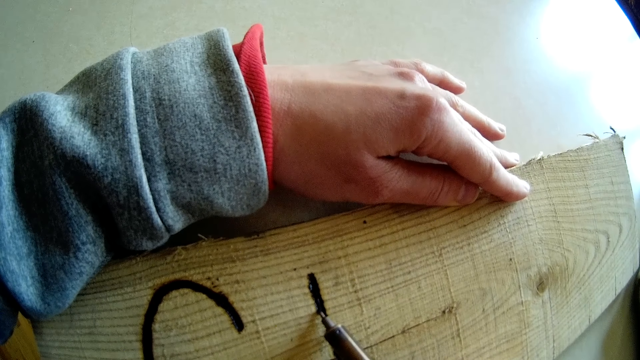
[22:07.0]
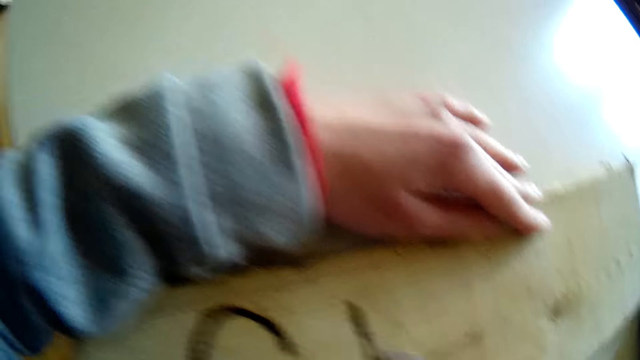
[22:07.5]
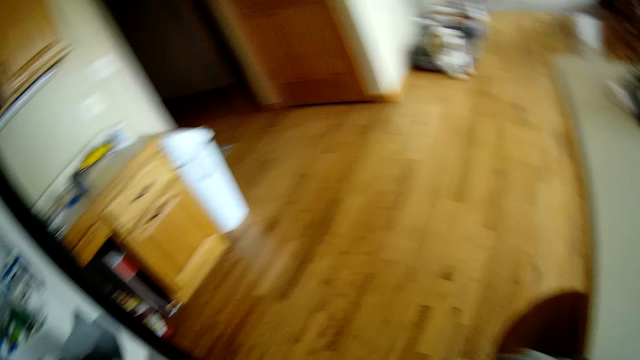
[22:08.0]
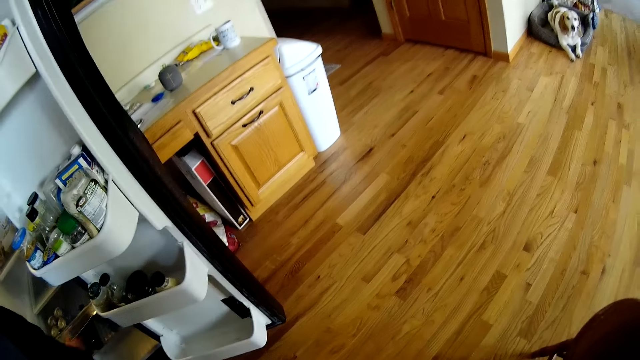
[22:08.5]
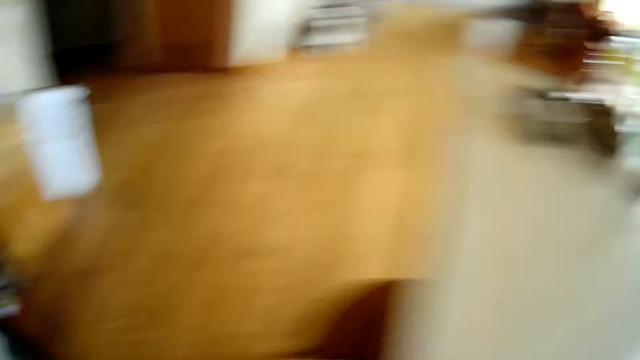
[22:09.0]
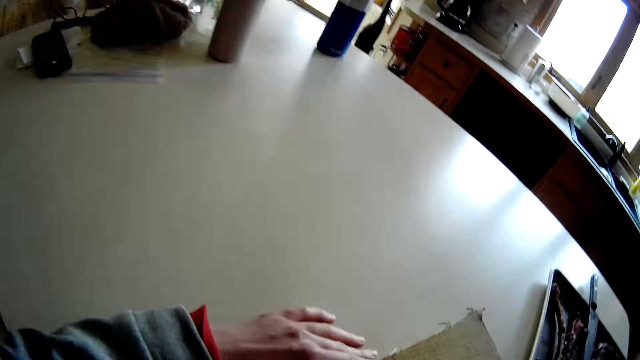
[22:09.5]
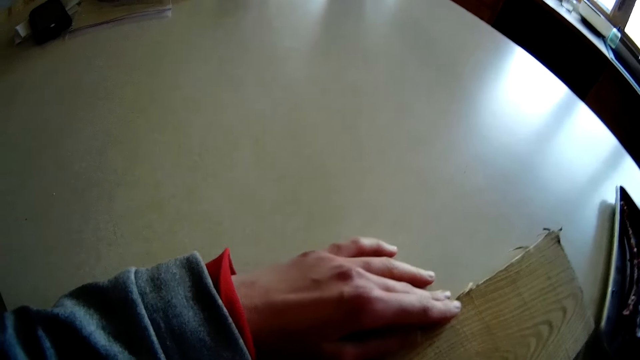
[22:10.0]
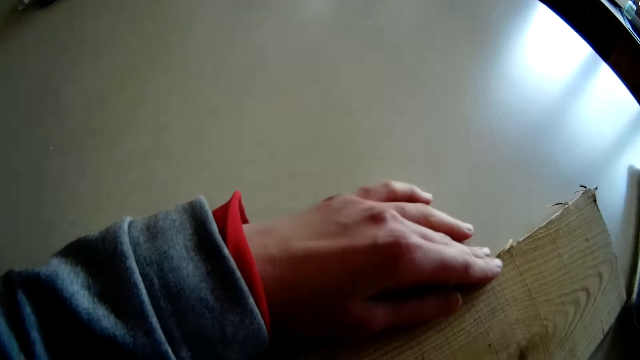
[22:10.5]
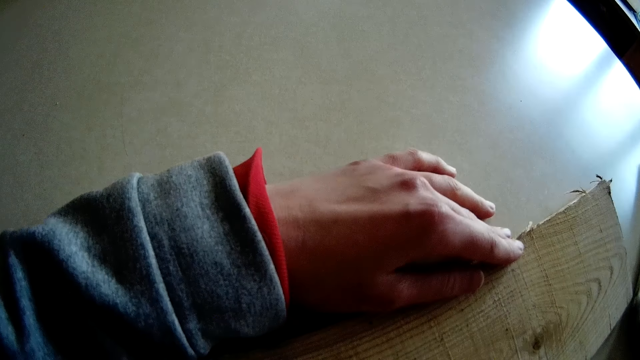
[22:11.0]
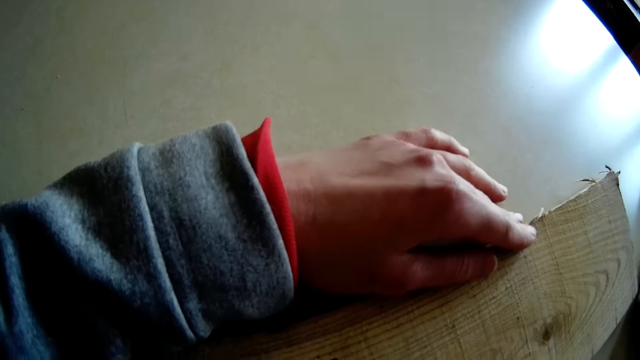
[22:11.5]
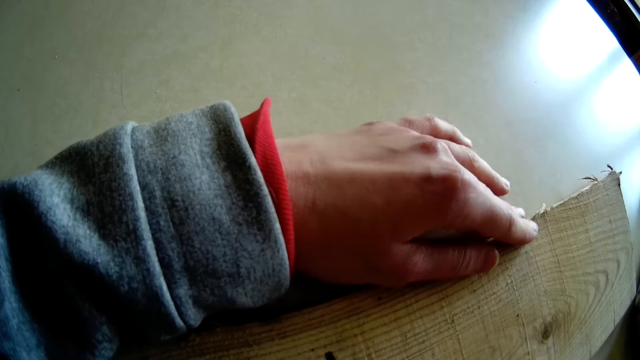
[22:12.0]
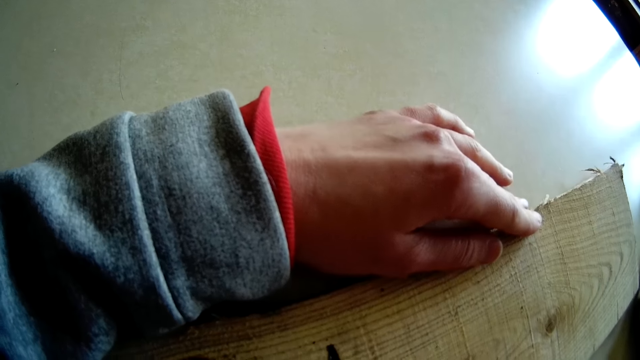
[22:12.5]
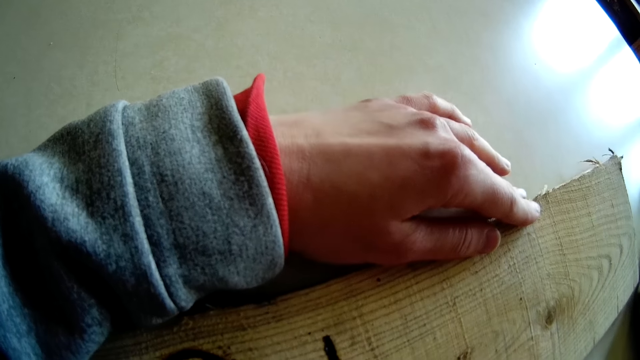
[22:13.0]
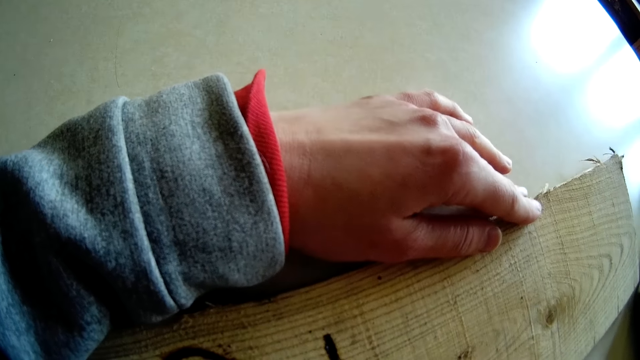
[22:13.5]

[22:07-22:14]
The man touches a compartment in a refrigerator with his right hand.

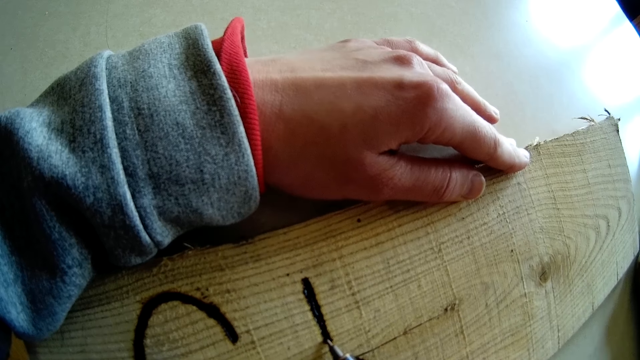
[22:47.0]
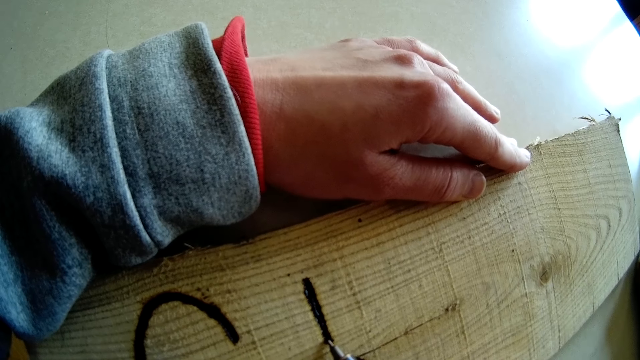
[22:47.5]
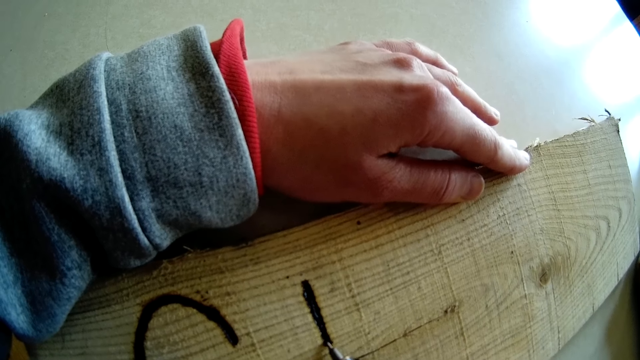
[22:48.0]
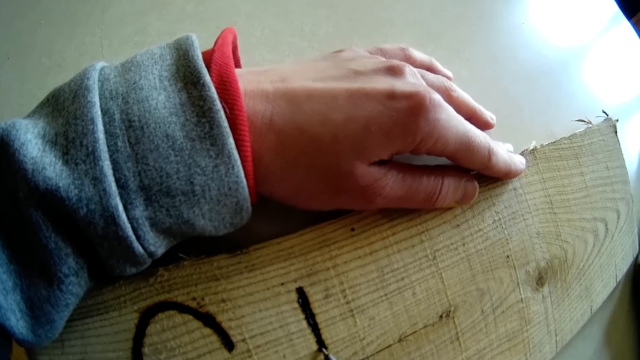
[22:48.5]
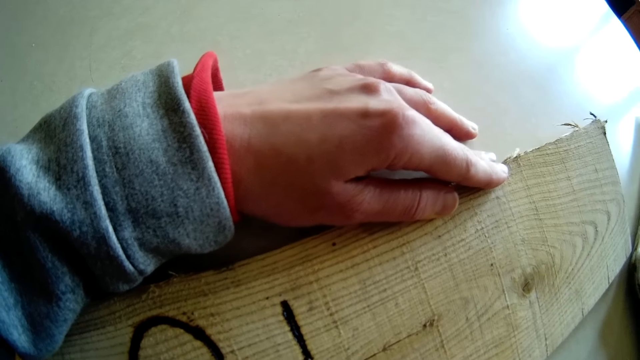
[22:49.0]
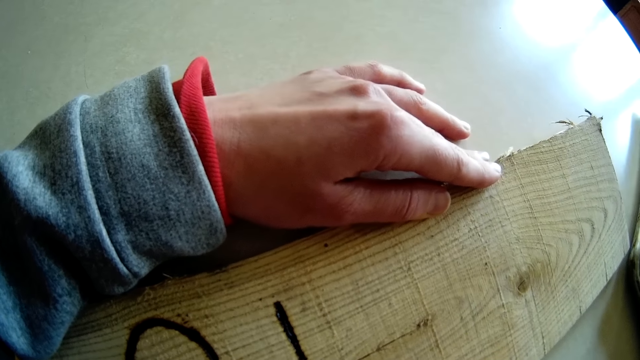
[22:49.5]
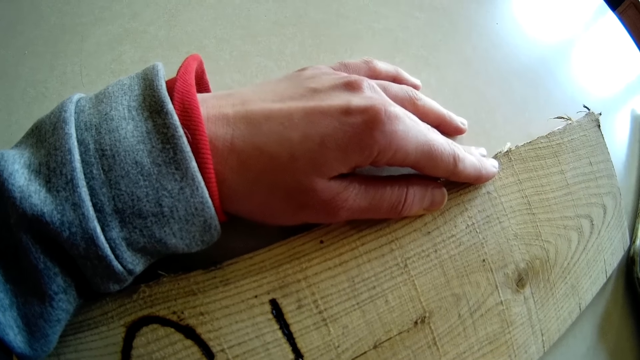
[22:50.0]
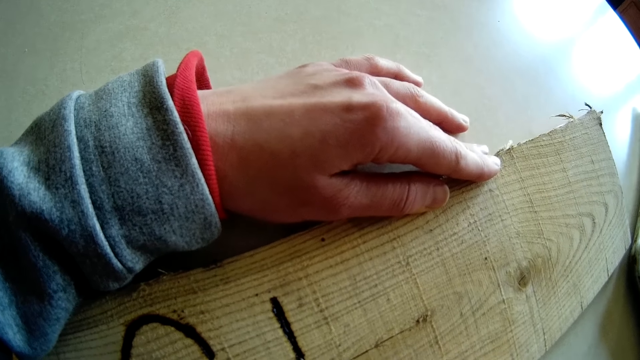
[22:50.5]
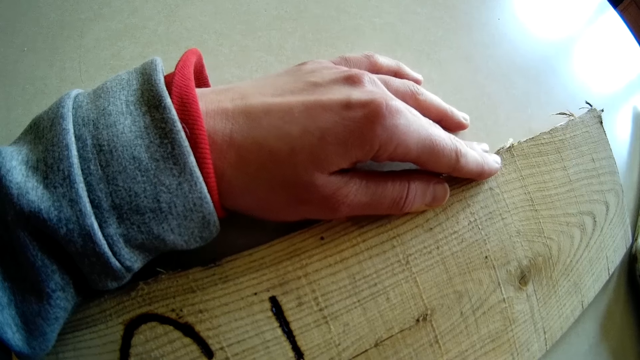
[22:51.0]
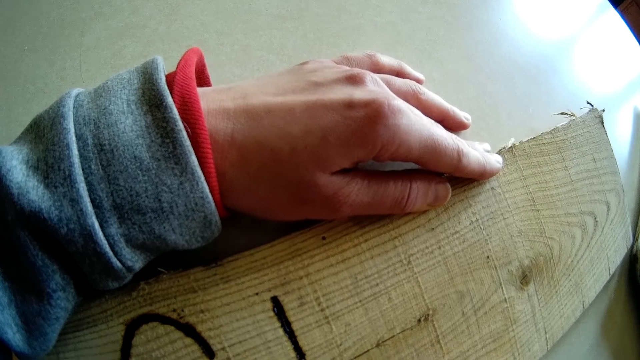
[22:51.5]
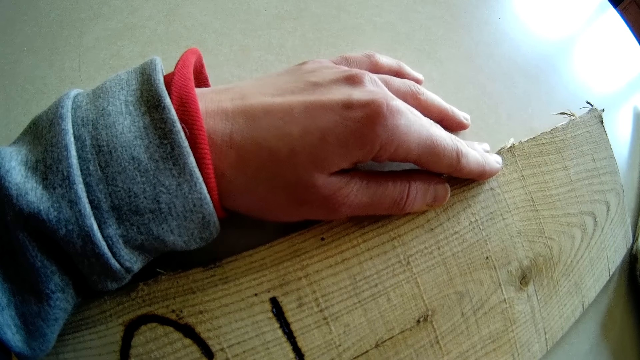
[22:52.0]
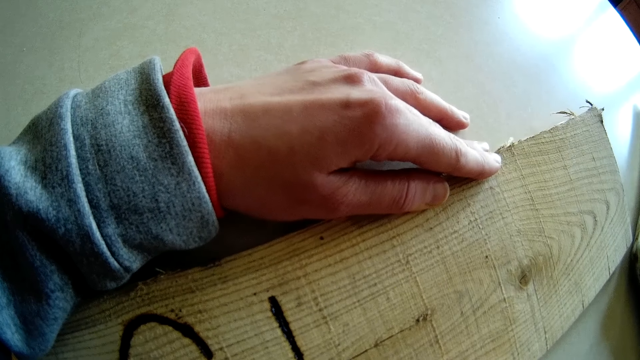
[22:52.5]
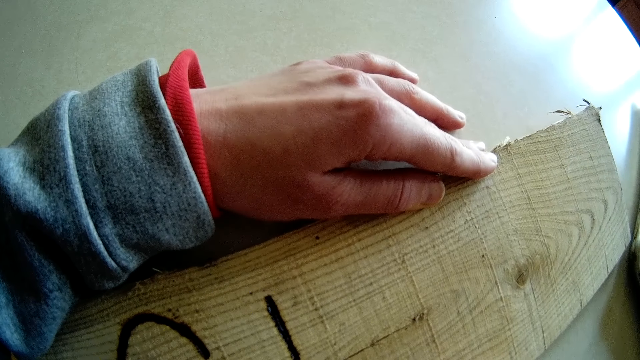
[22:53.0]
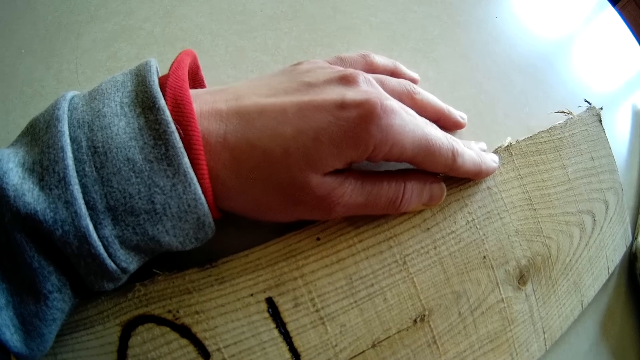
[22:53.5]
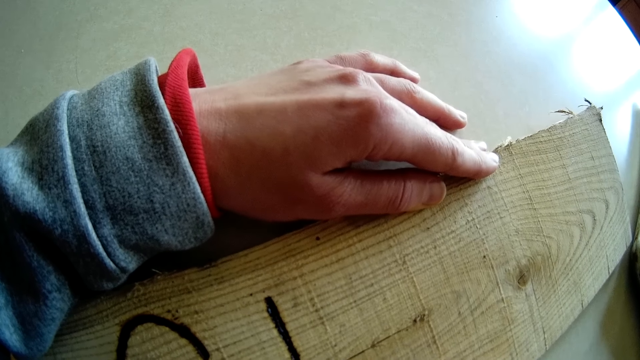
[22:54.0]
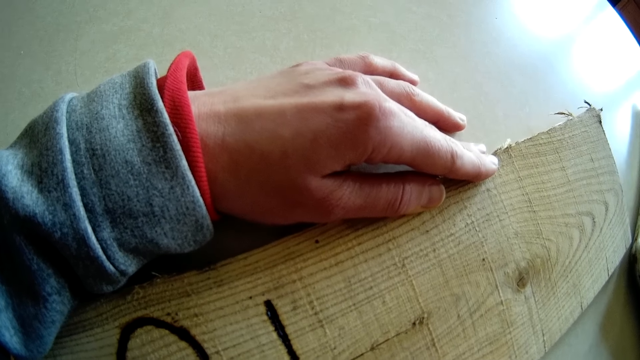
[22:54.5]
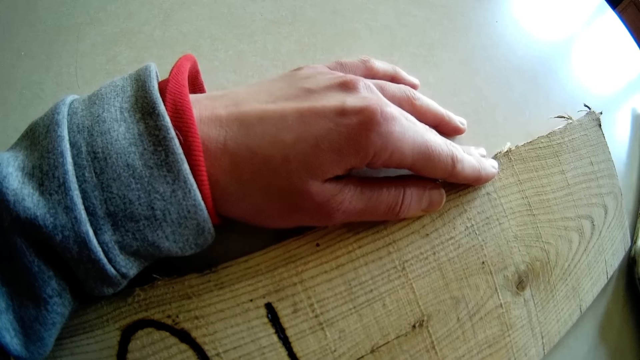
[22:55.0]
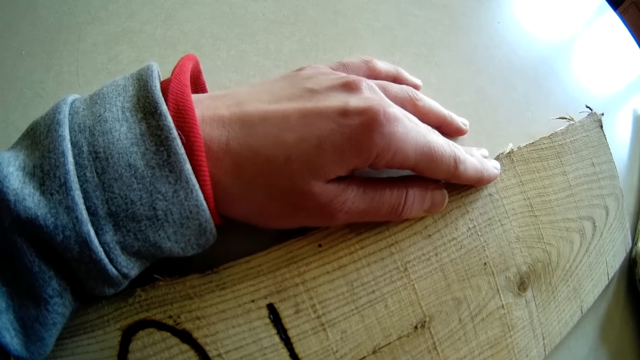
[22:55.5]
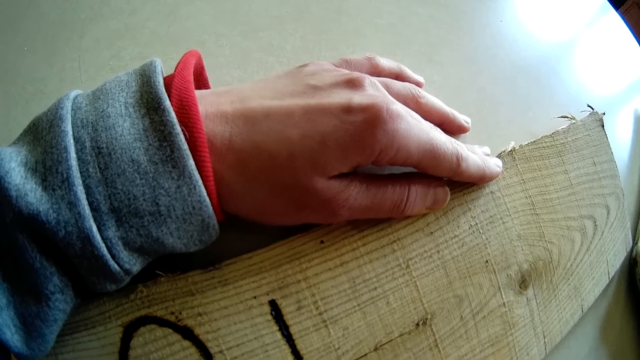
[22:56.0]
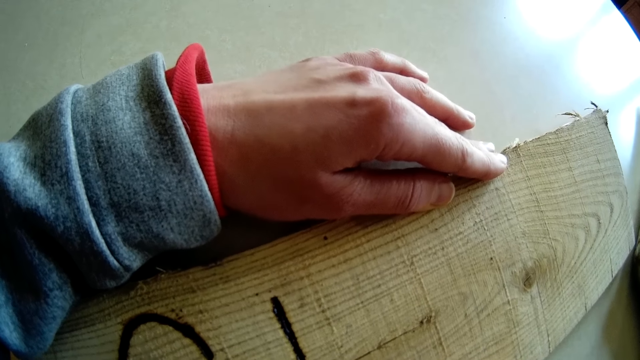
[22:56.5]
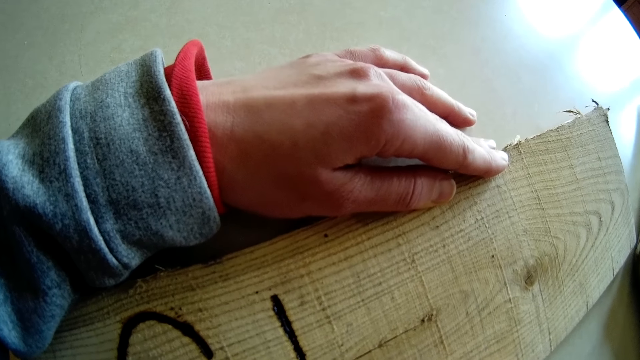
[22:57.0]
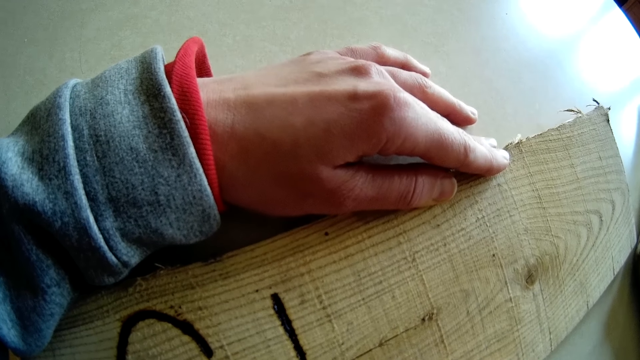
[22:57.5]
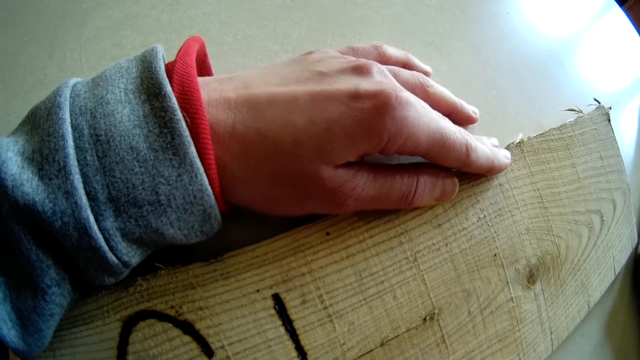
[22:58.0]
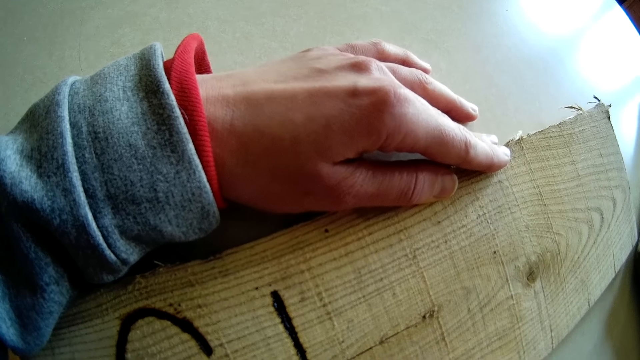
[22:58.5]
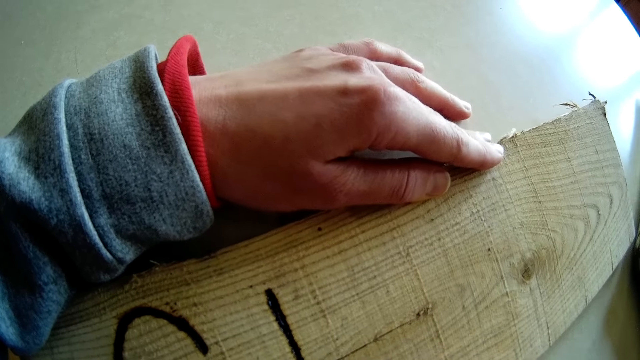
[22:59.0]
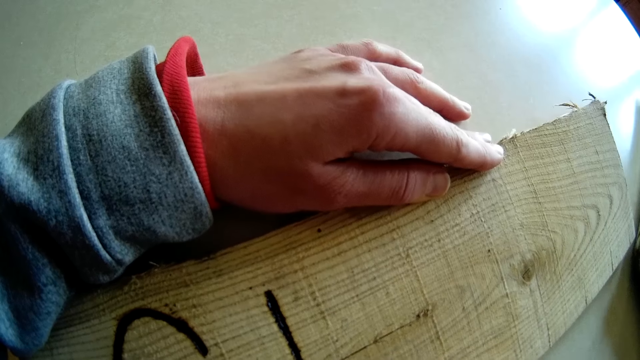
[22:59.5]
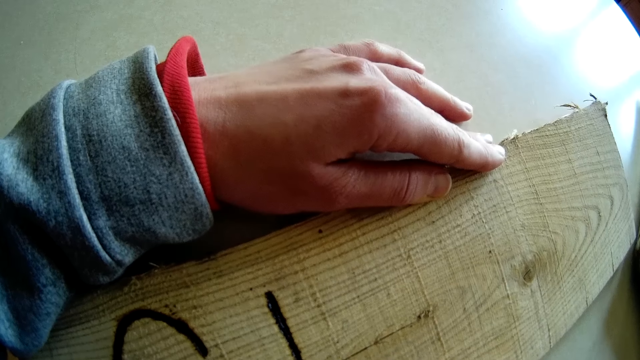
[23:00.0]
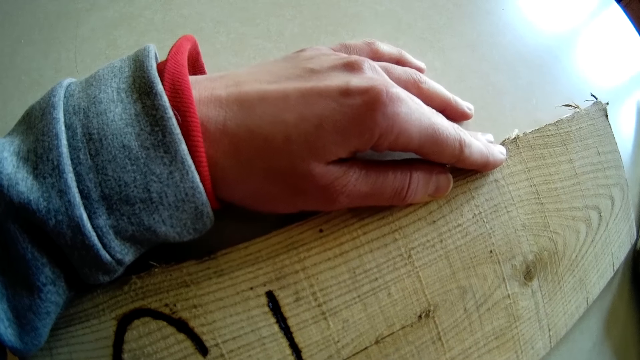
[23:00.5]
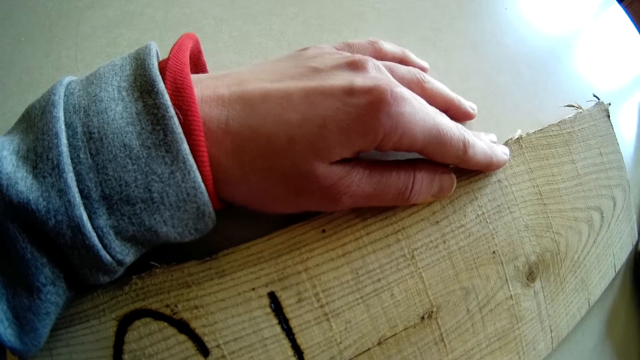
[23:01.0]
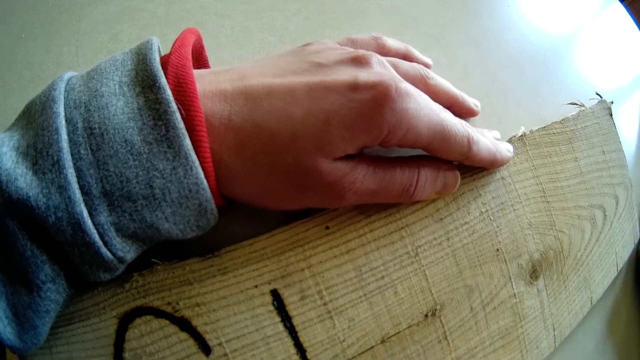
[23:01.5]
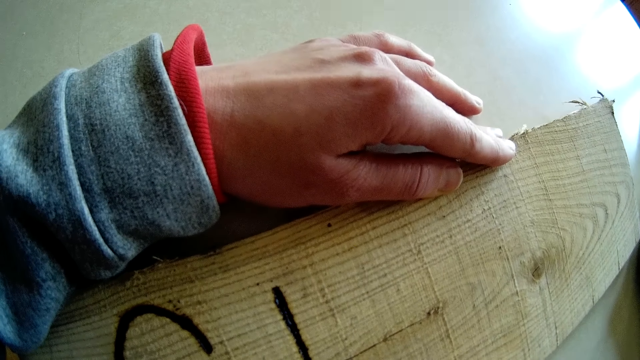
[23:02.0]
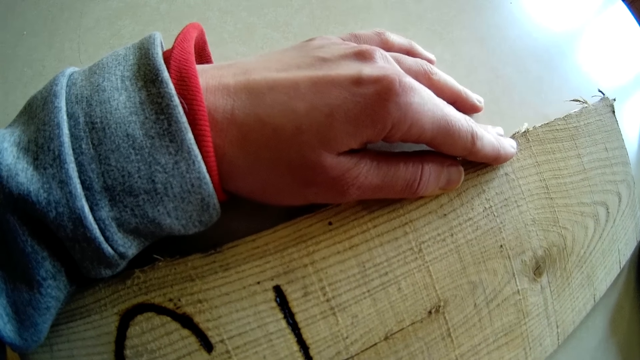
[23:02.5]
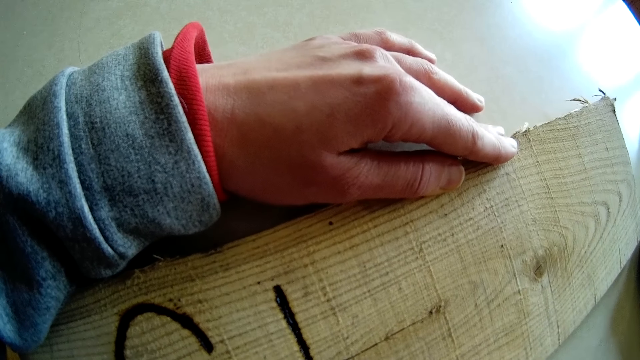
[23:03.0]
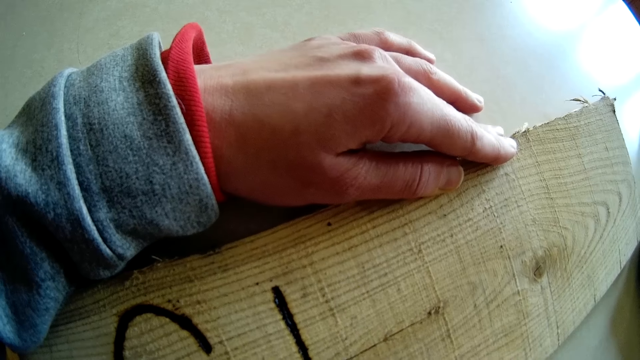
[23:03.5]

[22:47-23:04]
The camera wearer converses with a man.
